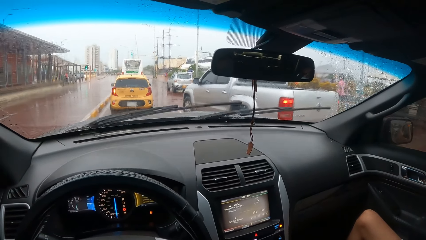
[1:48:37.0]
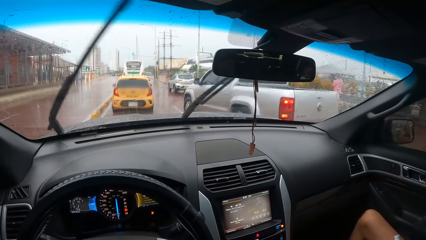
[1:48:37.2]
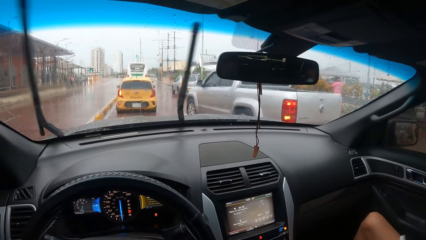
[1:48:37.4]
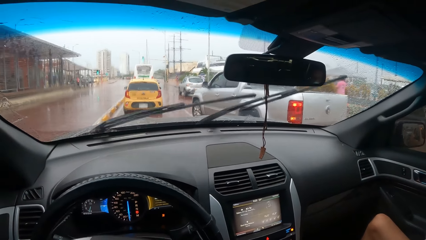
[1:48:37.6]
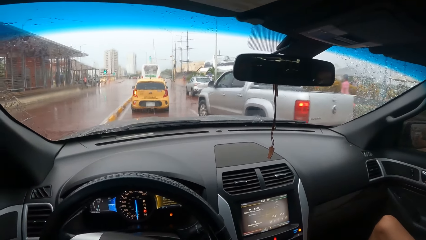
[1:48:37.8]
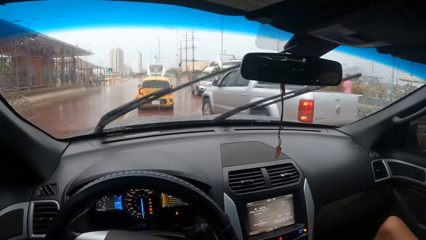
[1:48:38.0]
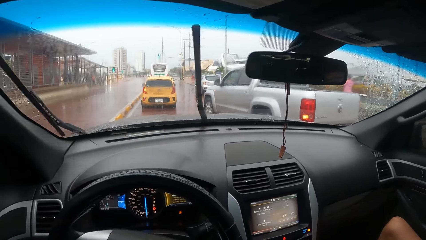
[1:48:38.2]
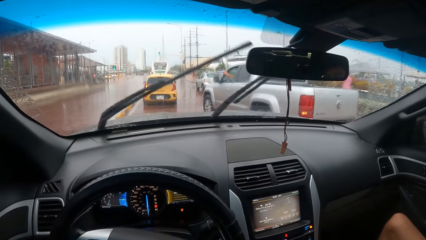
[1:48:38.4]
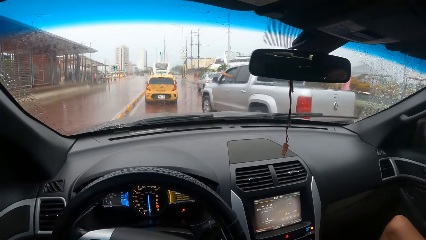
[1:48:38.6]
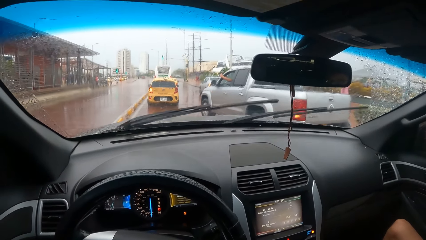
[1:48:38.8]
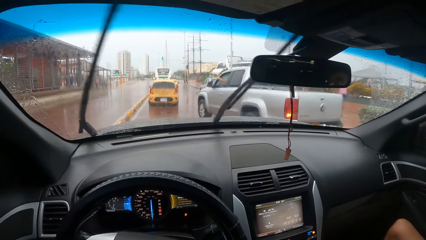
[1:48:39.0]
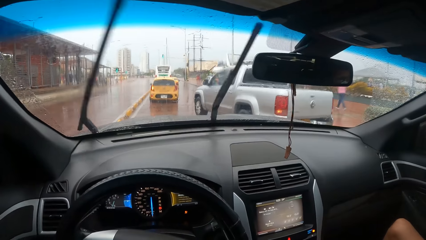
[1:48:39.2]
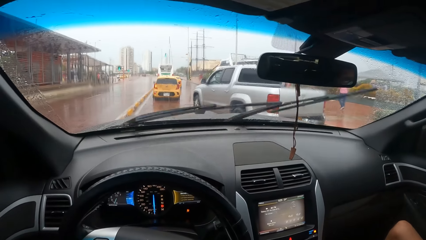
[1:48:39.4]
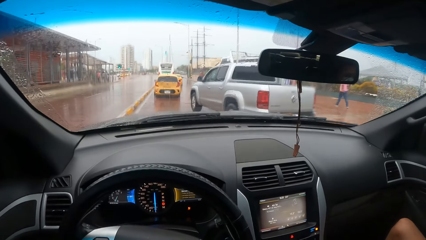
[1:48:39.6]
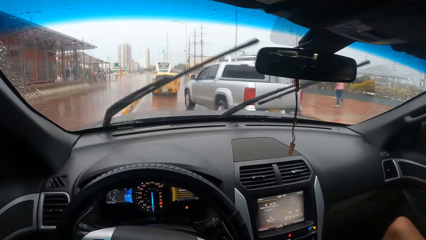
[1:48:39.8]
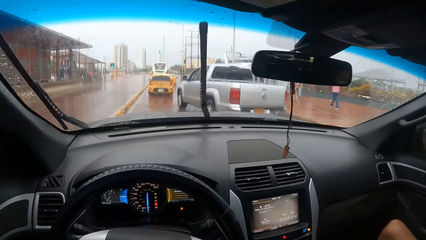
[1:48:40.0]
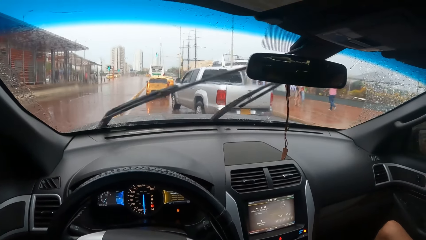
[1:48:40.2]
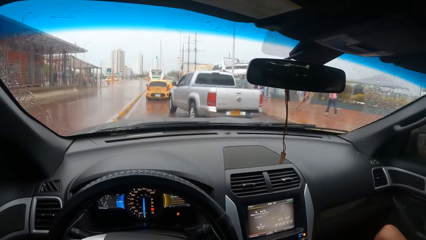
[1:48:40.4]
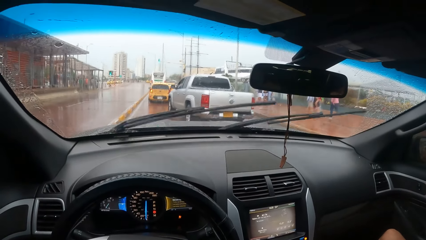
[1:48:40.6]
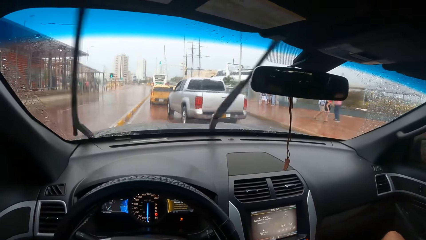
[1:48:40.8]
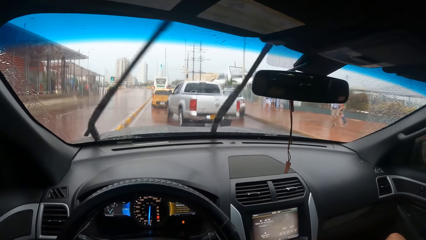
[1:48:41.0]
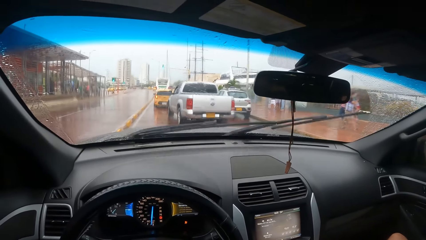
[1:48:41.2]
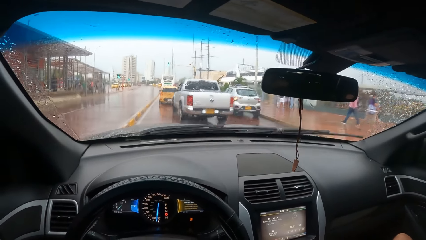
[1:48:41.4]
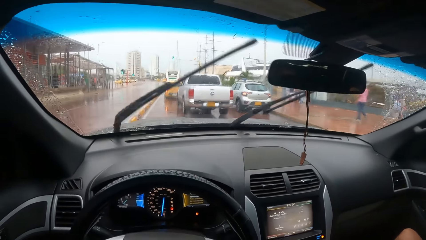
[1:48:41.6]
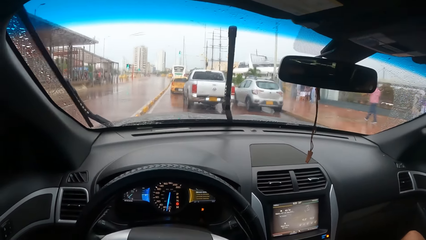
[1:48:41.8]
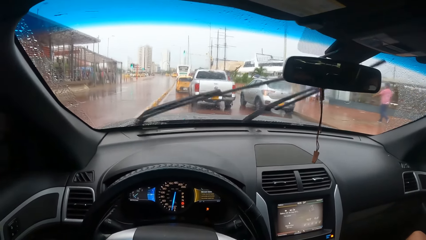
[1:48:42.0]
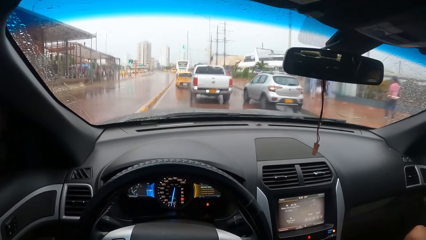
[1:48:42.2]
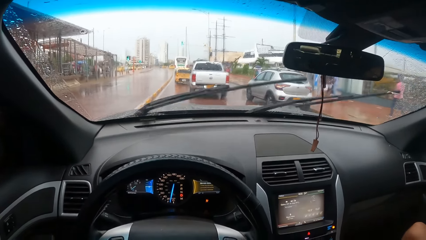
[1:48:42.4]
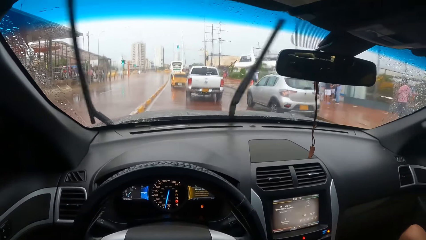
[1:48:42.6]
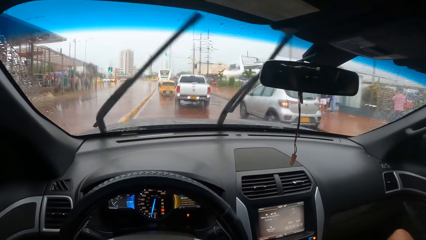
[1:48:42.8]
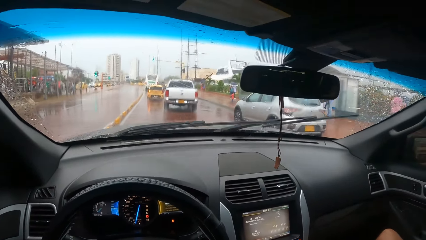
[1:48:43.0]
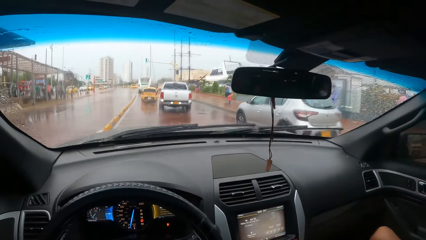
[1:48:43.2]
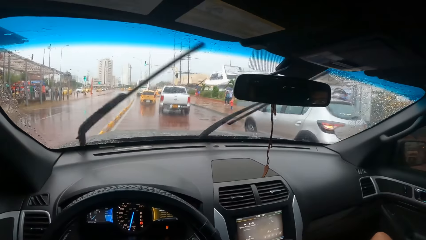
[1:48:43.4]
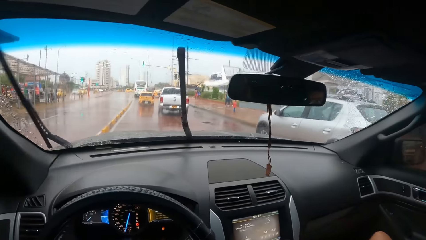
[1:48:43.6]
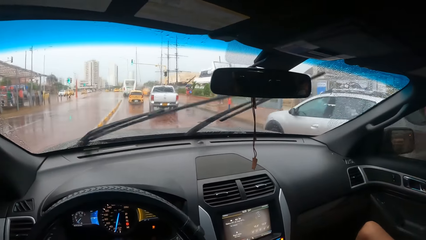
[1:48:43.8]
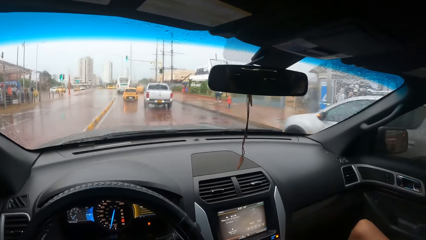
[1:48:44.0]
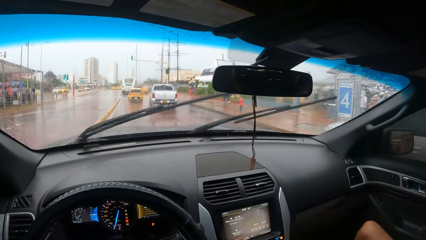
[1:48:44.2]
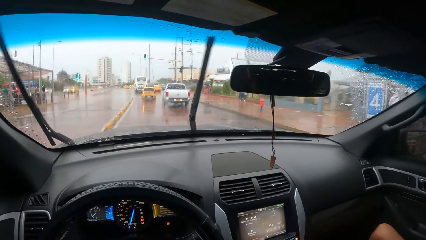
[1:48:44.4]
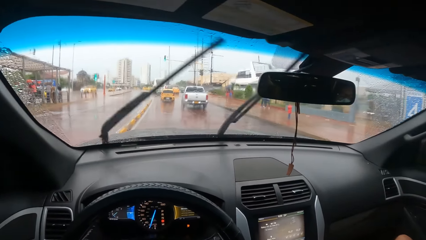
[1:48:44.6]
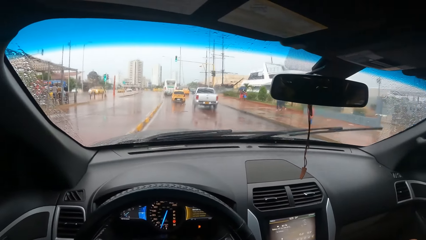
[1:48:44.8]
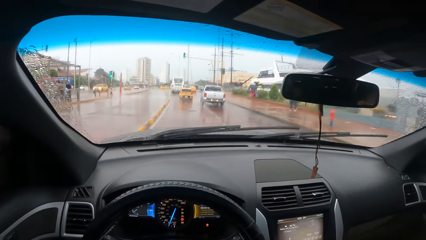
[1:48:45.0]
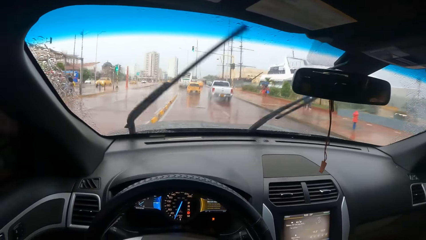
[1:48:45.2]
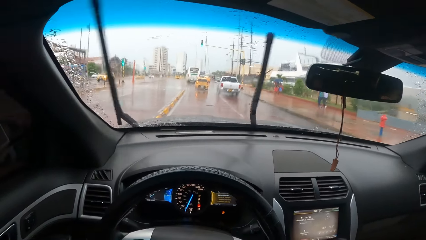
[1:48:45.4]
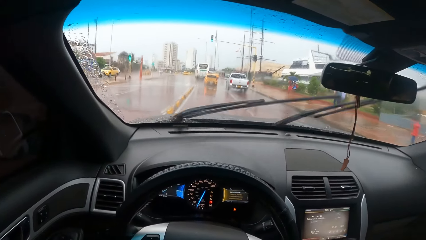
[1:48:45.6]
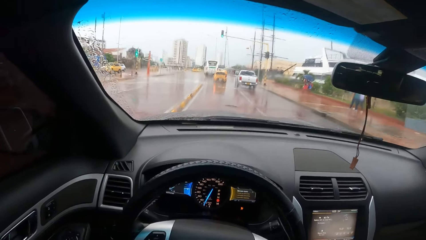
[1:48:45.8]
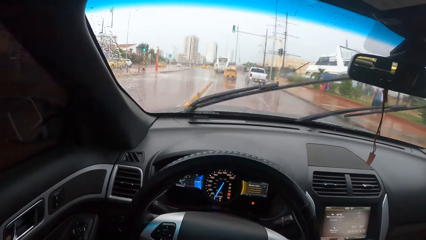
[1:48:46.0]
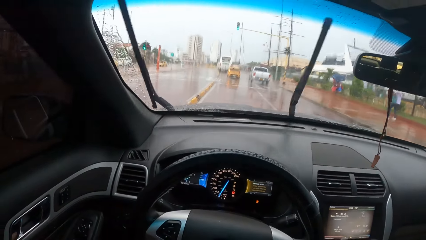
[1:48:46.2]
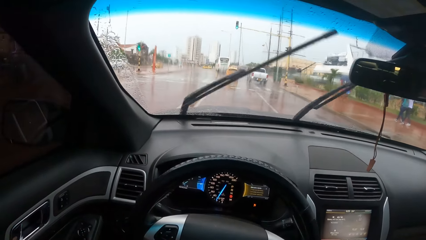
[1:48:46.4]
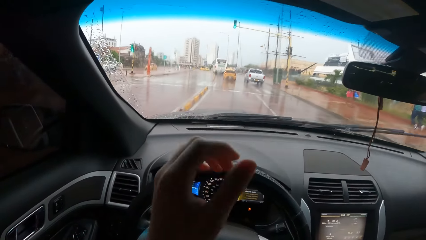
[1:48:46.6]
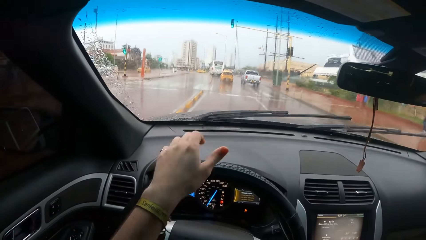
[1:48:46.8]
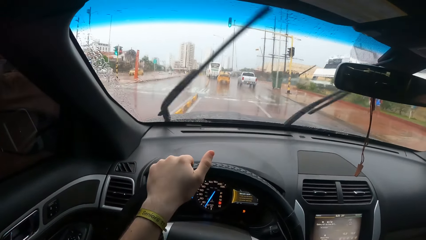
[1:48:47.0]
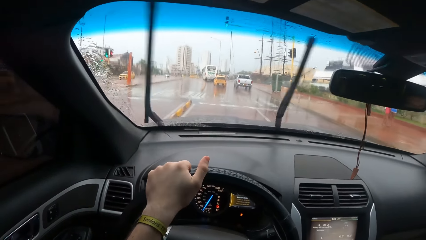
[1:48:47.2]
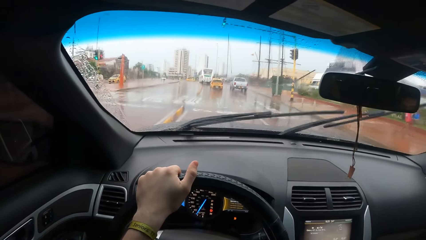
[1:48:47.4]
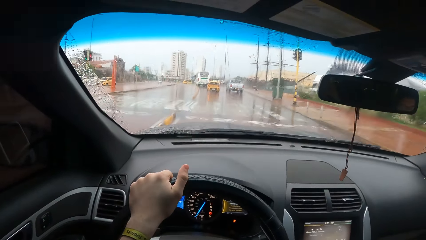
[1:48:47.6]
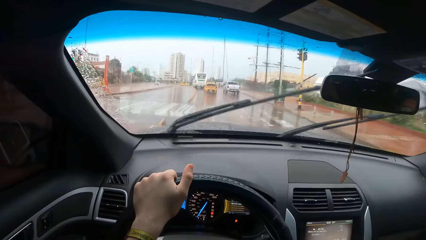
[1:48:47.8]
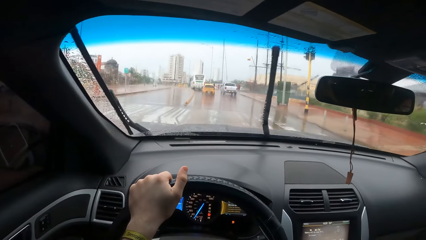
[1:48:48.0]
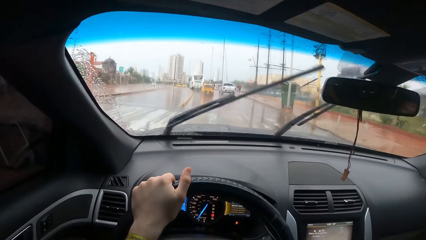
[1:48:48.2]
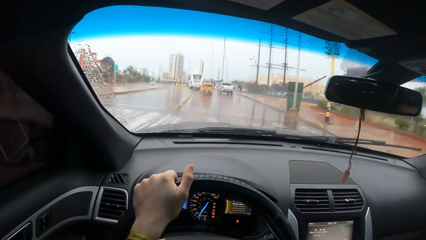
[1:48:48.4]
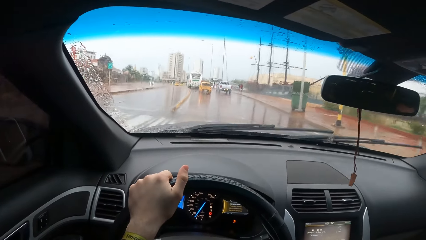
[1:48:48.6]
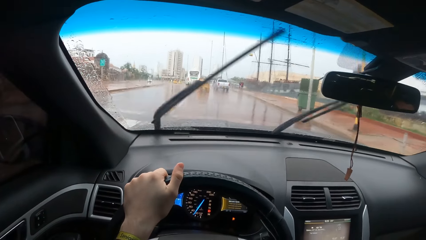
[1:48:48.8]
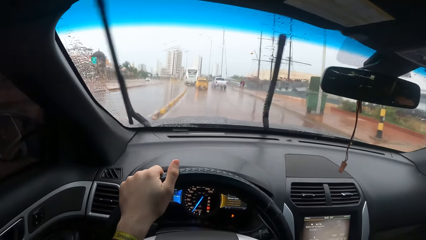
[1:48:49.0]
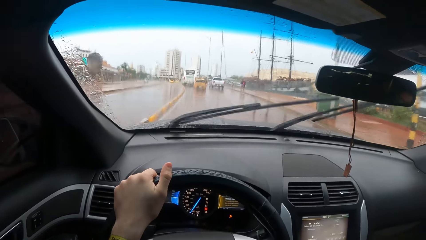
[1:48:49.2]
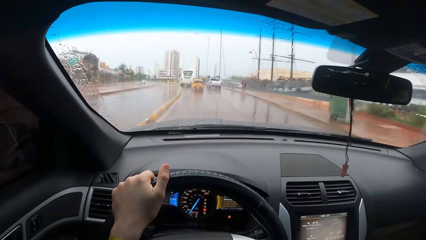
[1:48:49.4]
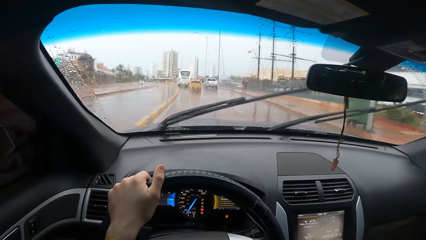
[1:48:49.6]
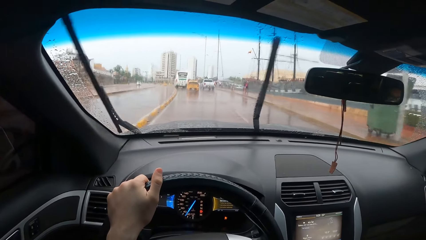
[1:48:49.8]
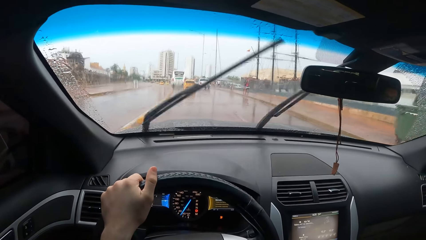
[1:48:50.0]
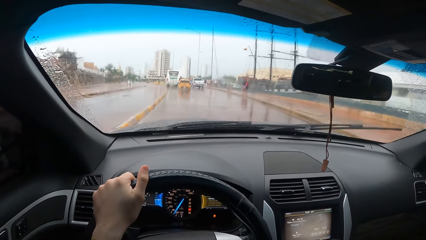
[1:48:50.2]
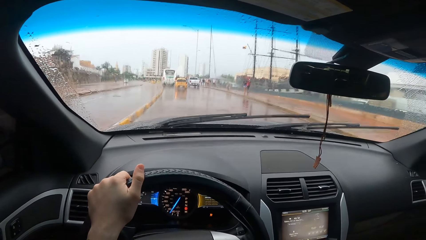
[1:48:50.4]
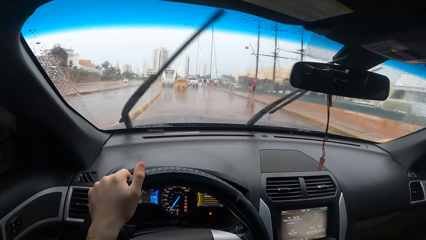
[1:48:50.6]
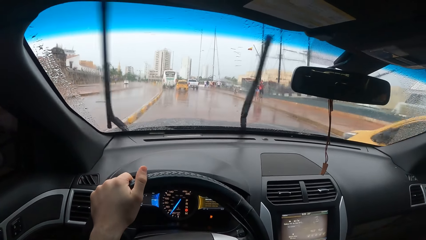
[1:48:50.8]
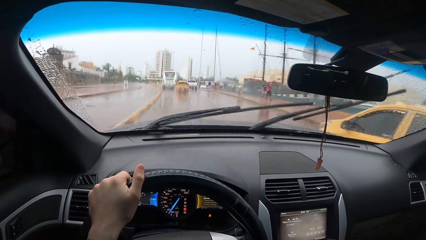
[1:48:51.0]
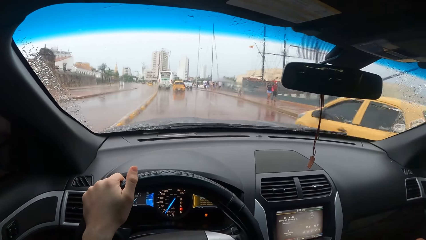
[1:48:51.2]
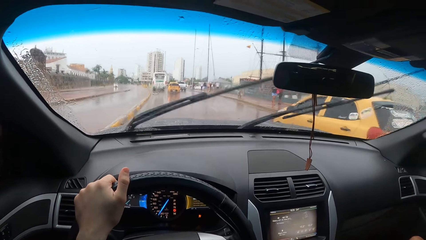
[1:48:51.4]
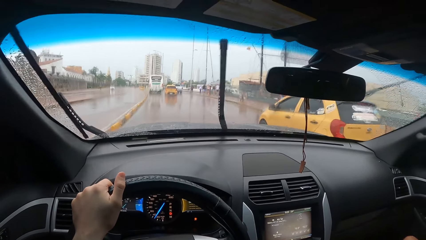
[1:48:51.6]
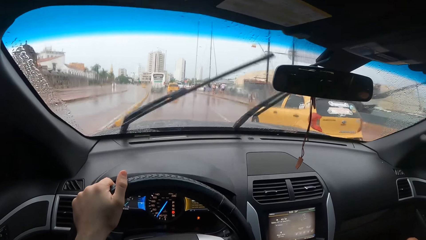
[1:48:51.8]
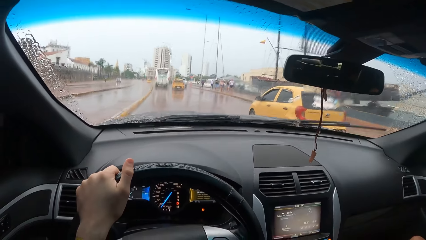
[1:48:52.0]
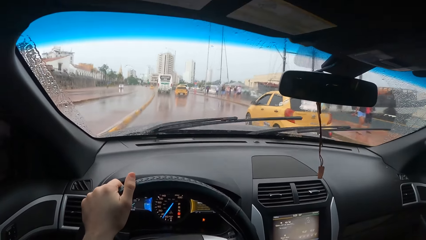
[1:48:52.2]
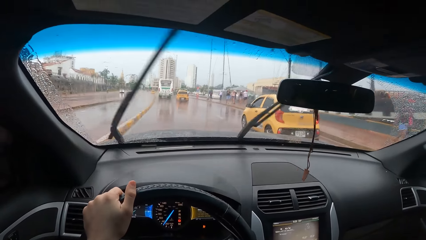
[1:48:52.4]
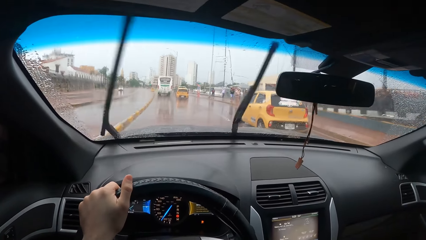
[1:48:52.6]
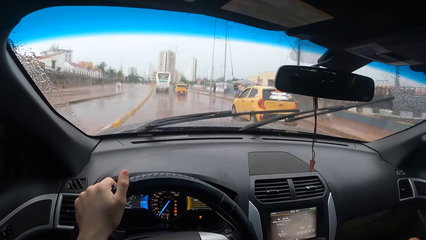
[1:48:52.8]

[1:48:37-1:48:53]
The camera wearer drives a car. They hold the steering wheel with the left hand.
